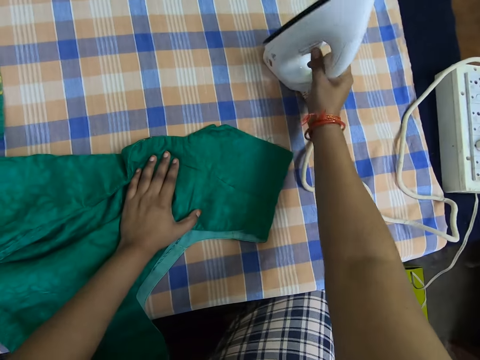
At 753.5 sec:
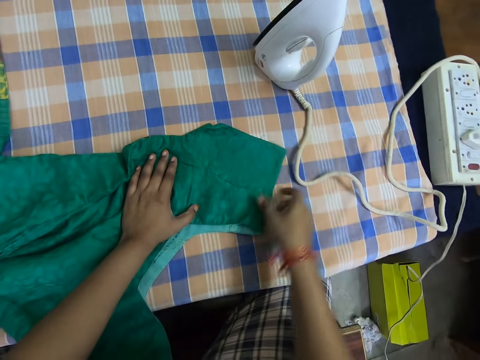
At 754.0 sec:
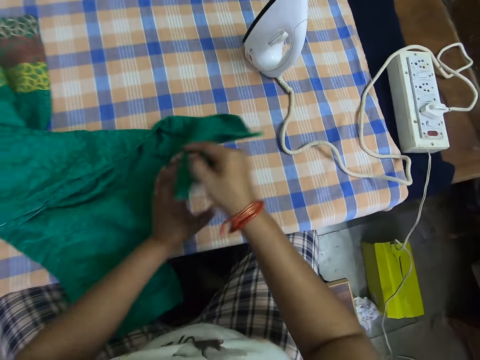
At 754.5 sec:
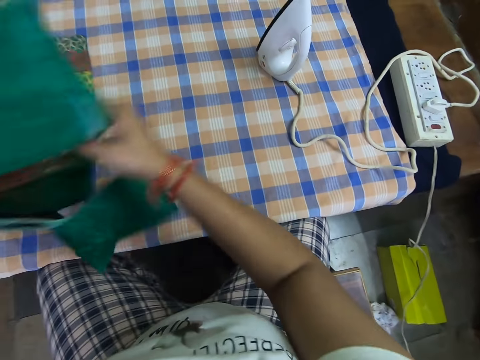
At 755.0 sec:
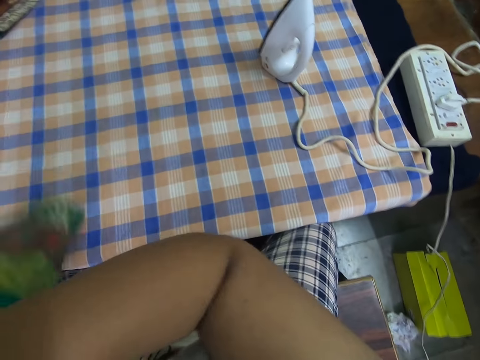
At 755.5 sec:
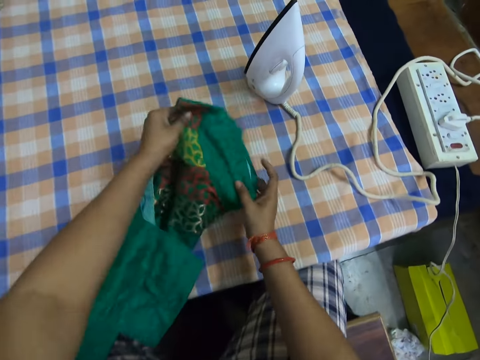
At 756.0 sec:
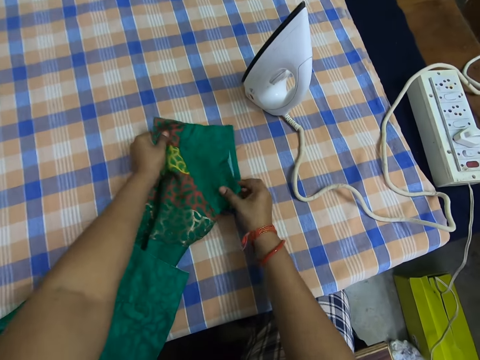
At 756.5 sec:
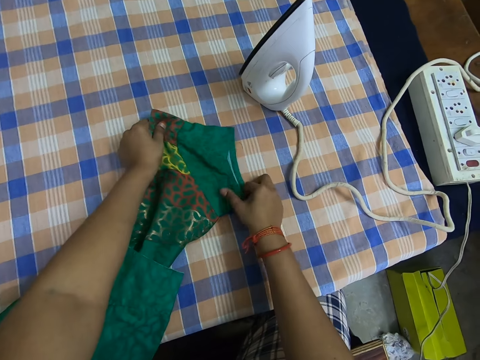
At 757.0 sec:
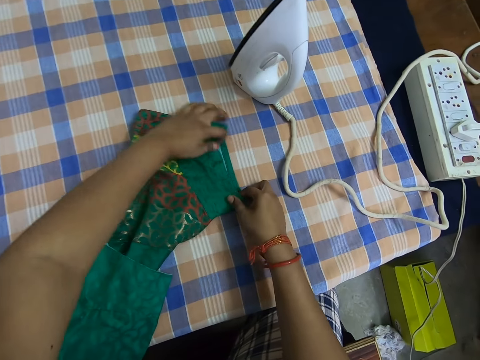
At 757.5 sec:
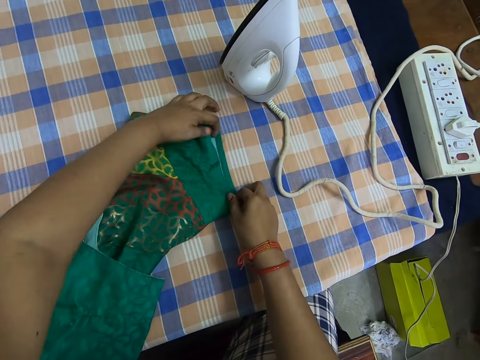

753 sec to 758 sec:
The camera wearer places the iron box on the table. They lift up the cloth, flip over the dress, put down the cloth and adjust the cloth. They align the dress.

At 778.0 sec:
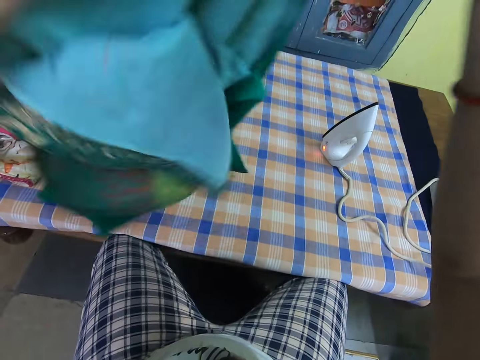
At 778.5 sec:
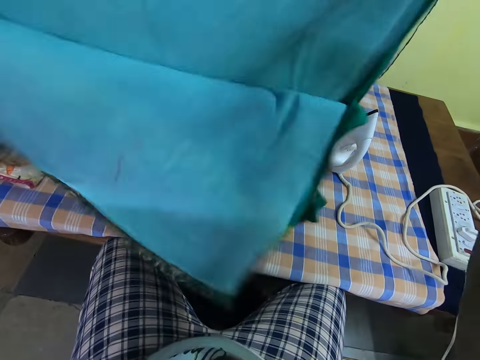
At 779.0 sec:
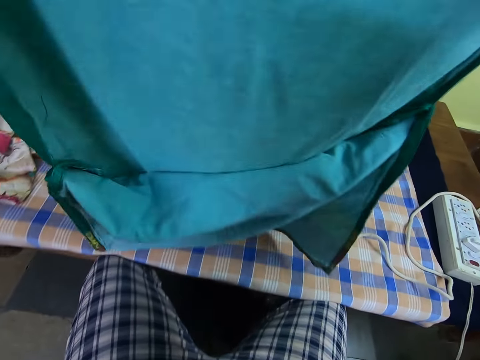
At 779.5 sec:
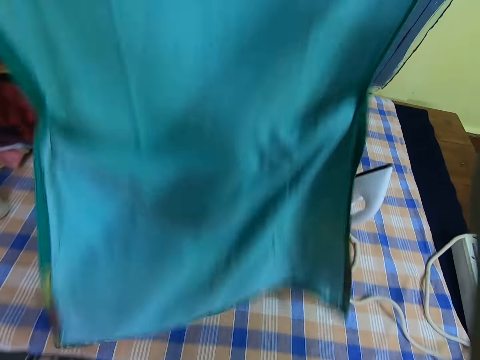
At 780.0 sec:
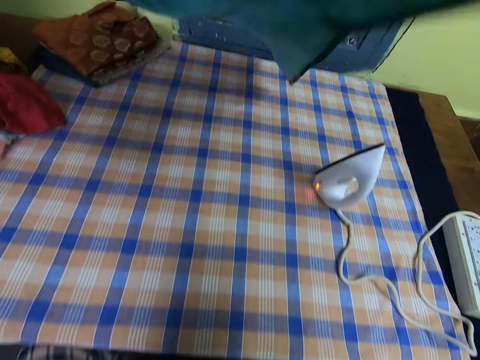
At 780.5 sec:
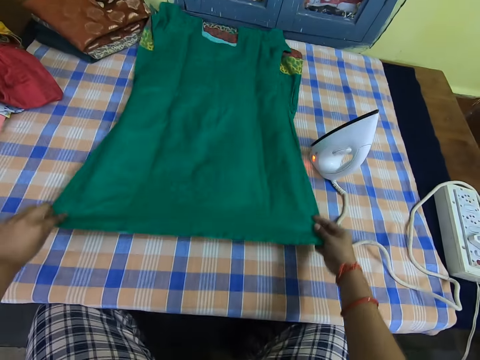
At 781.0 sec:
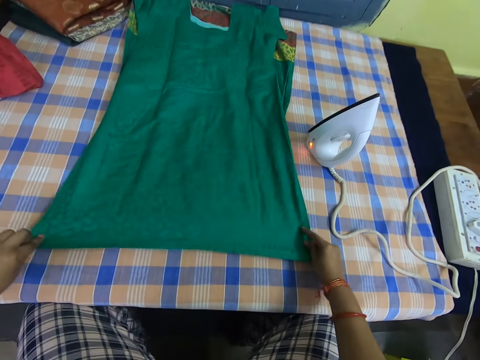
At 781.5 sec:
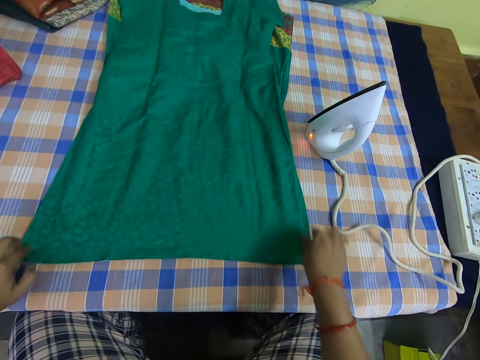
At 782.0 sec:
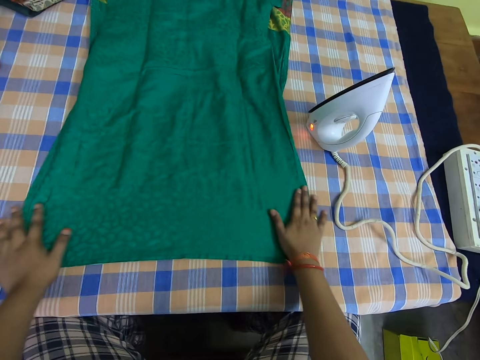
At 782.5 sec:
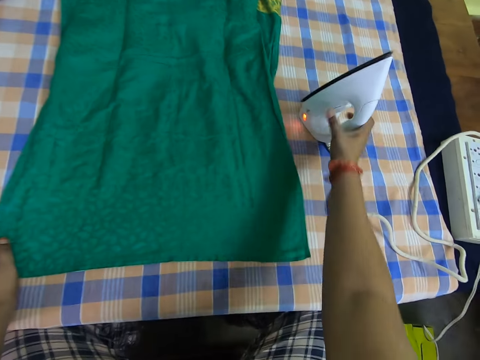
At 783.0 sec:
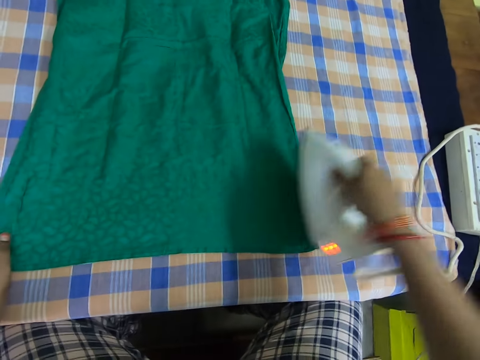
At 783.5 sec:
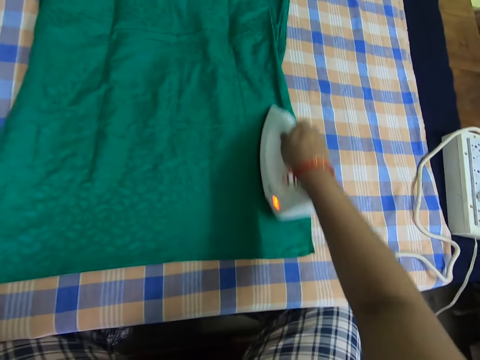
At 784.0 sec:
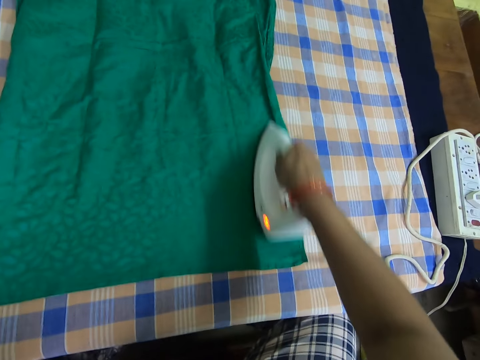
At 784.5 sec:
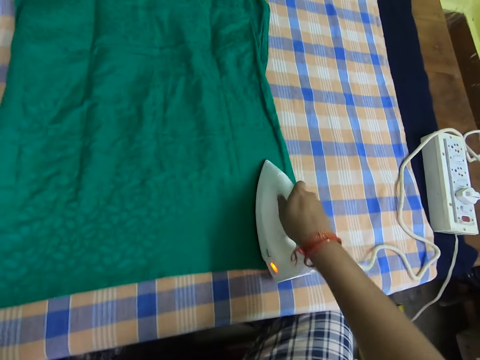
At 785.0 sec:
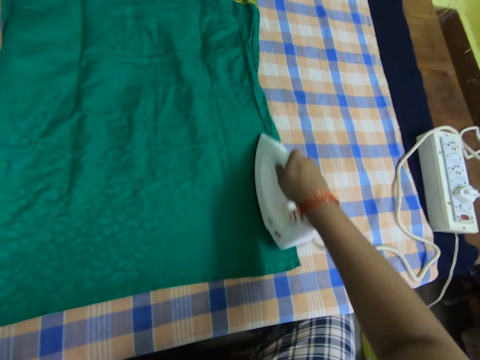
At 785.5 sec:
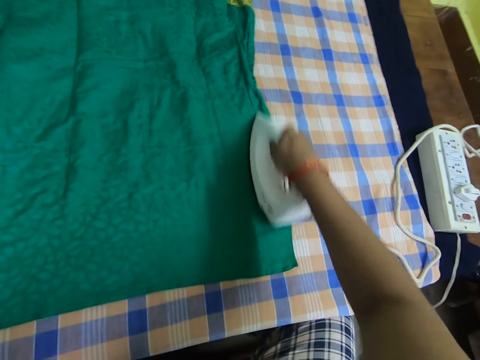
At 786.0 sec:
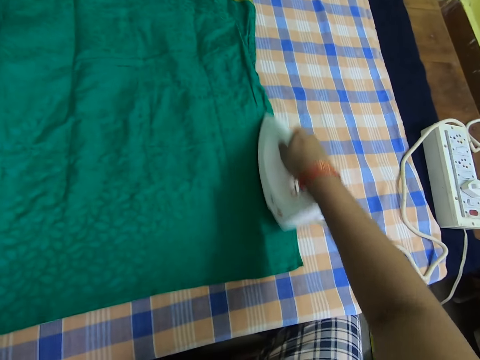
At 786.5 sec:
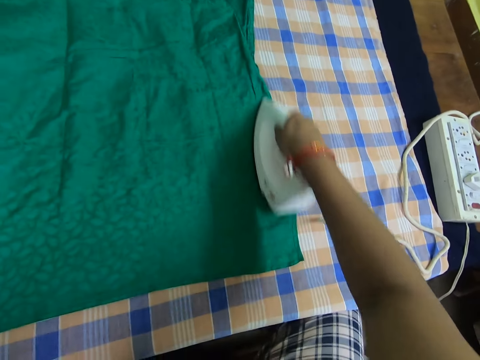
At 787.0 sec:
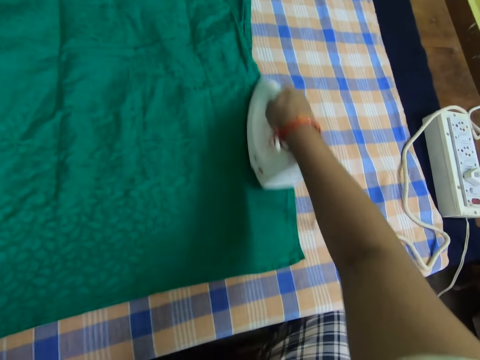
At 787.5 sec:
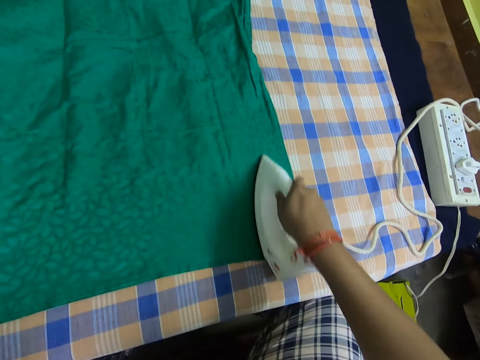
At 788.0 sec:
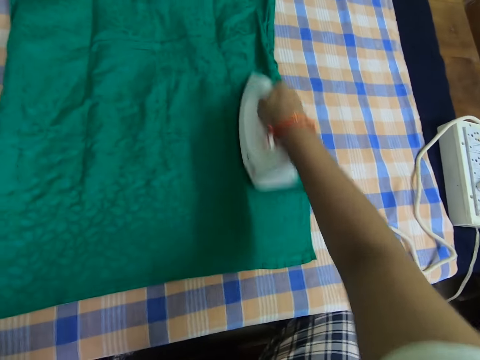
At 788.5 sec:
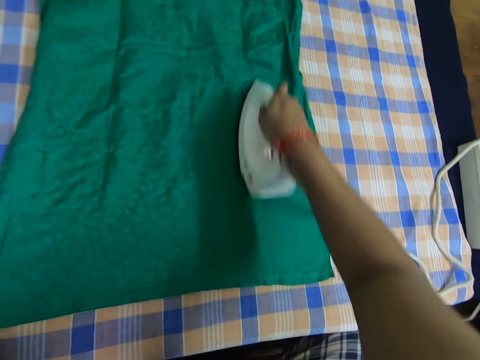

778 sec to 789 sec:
The camera wearer places the dress or cloth on the table. They adjust the cloth, pick up the iron box and iron the dress.

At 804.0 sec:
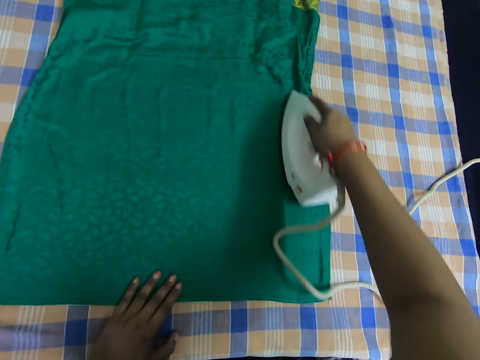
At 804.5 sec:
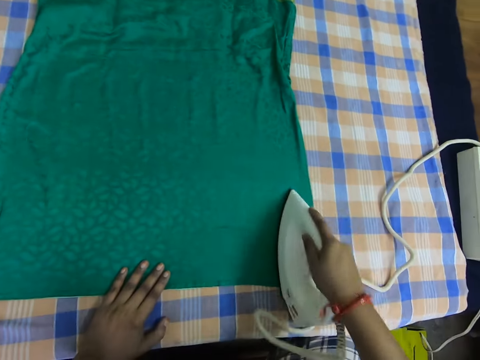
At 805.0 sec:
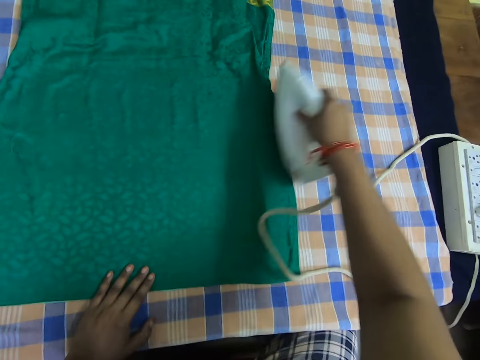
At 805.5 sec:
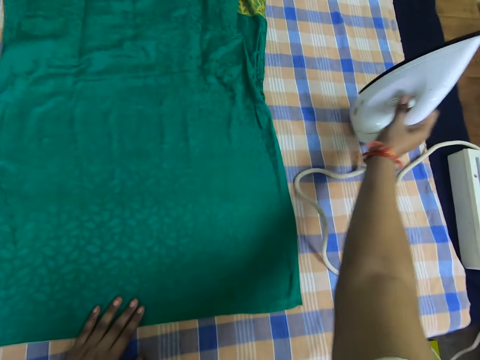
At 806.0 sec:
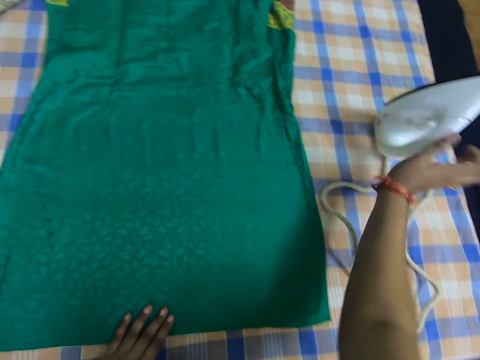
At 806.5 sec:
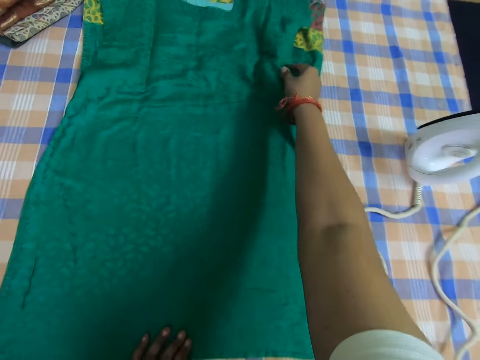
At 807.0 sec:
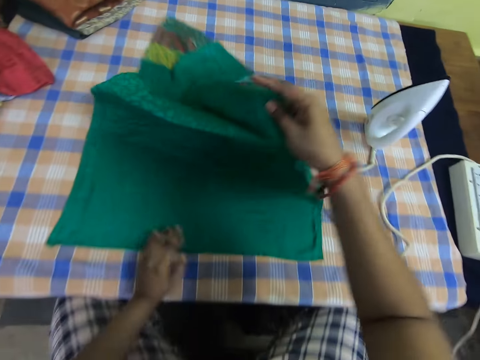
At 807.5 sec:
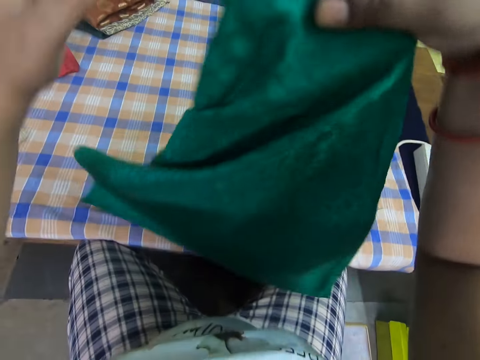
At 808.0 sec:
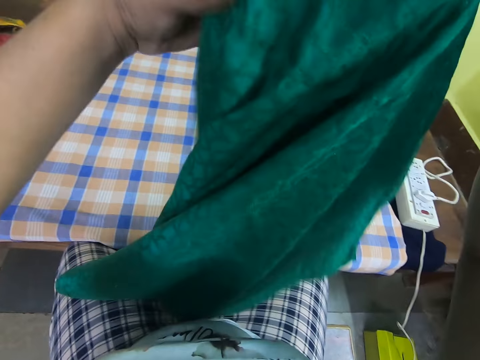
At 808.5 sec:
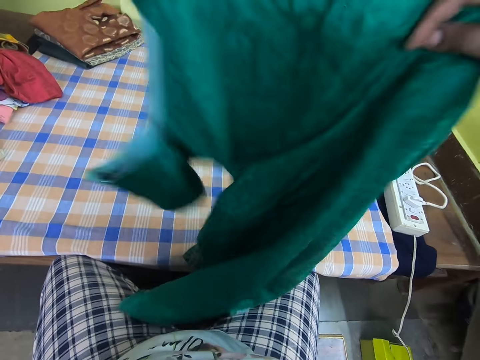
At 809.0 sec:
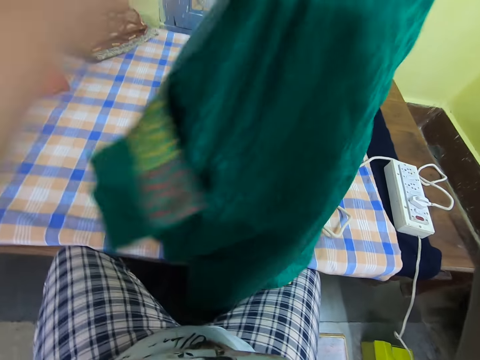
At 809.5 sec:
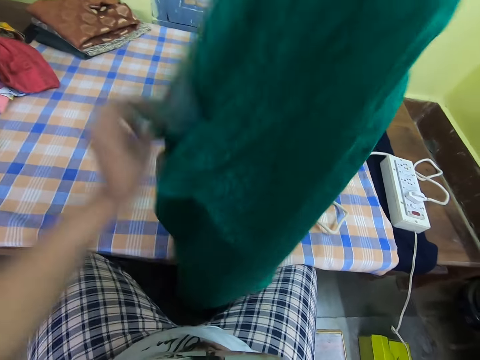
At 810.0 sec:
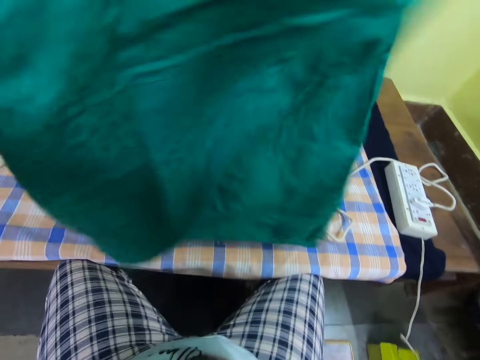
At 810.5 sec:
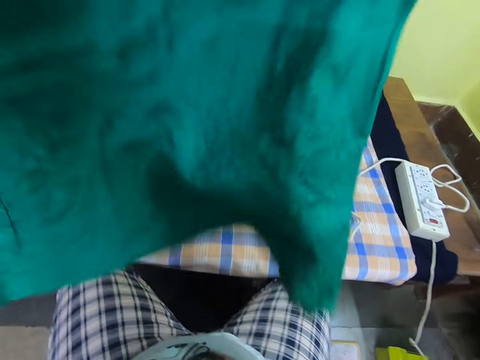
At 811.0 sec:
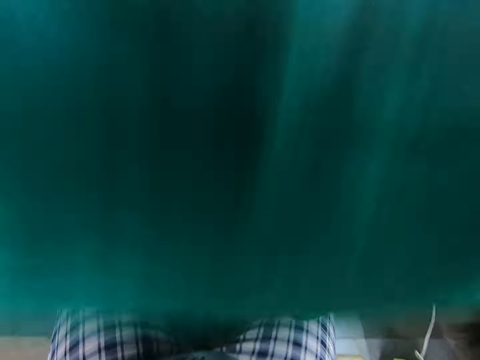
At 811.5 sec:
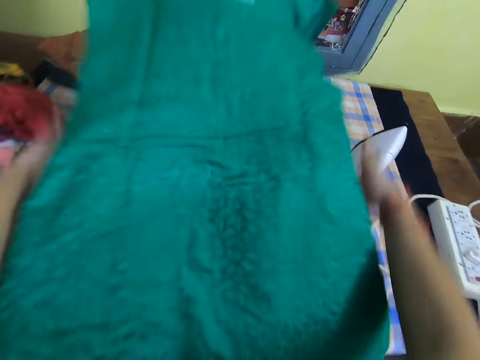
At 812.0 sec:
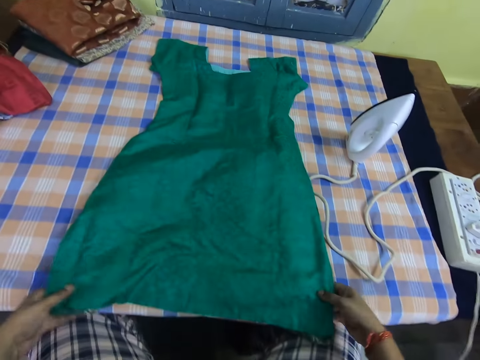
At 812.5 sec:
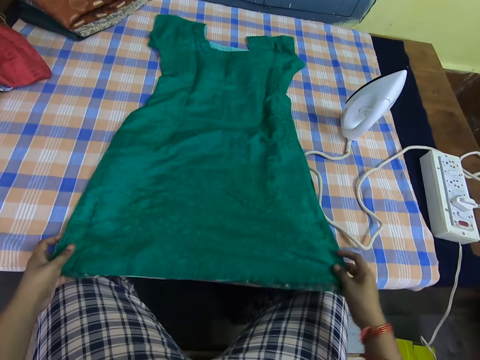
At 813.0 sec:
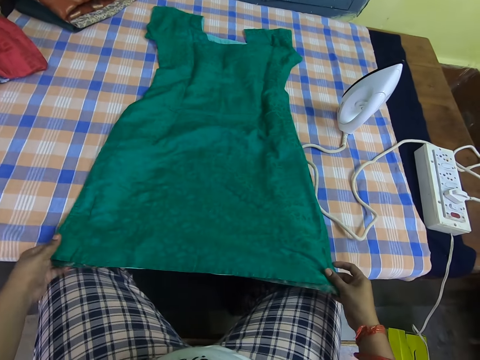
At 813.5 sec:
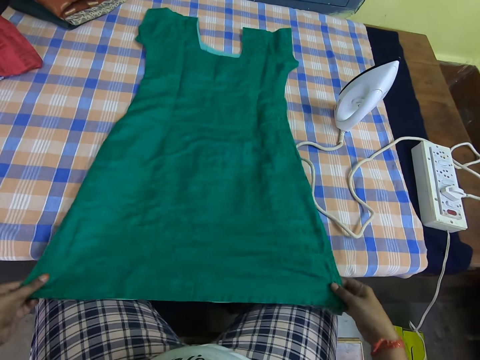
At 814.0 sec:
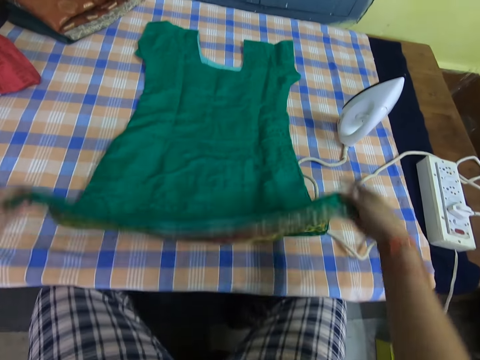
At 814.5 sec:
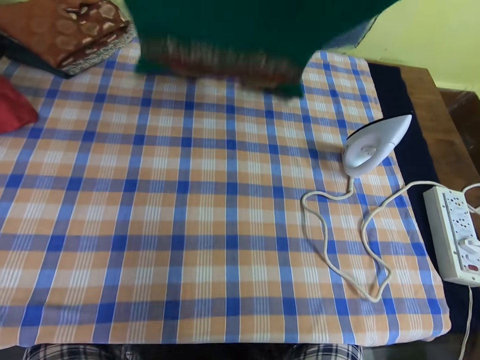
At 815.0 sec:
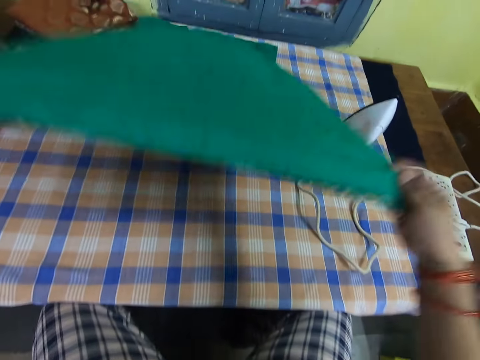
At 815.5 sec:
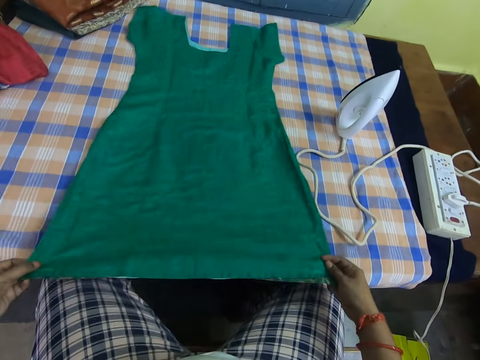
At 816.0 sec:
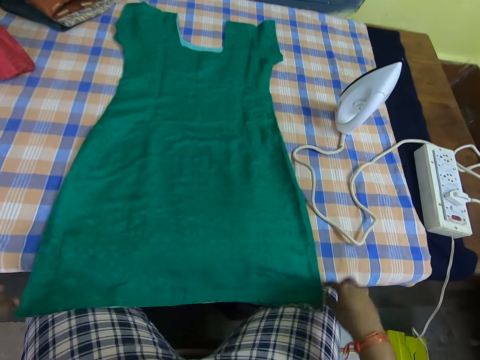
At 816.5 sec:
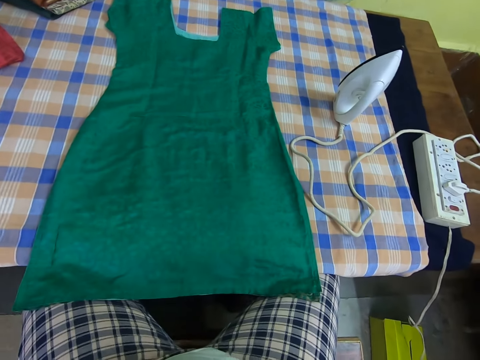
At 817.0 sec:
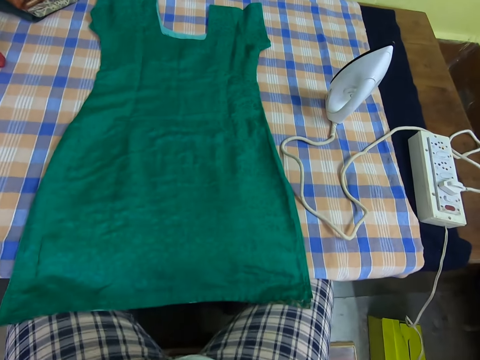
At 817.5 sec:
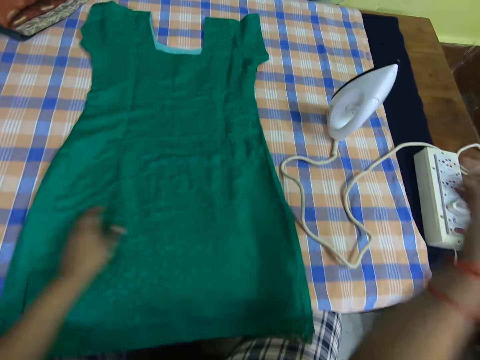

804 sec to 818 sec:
The camera wearer places the iron box on the table. They pick up the cloth, align the lower edges of the dress and adjust the cloth. They put down the cloth, adjust the cloth, lift up the cloth, straighten the dress and put down the cloth. They flit both hands.
